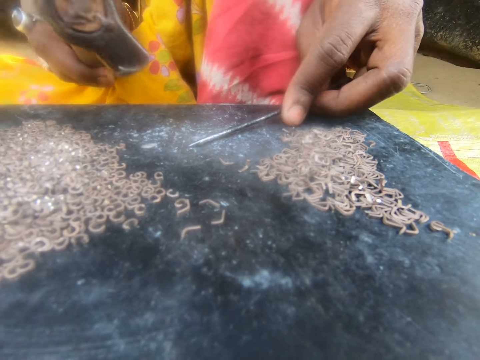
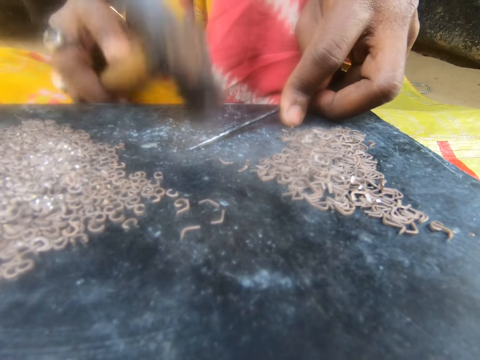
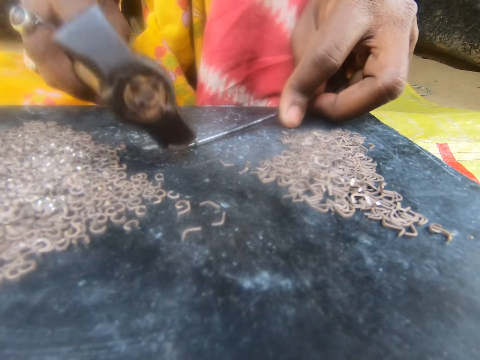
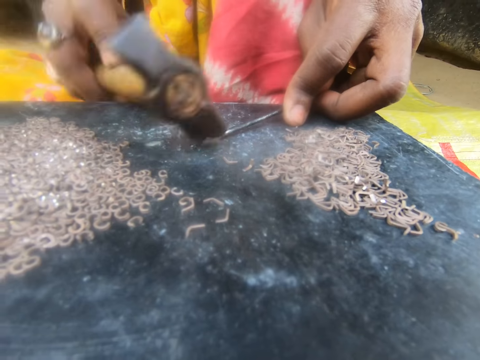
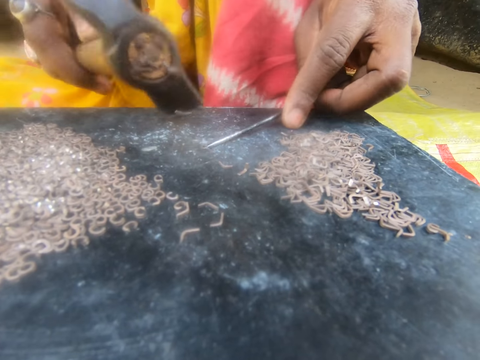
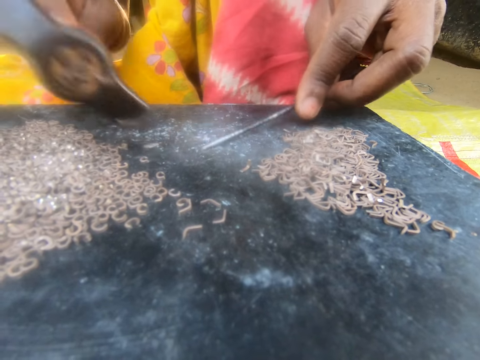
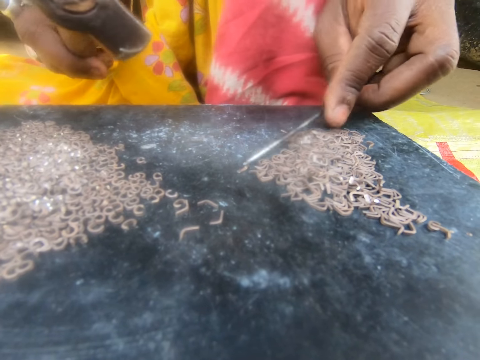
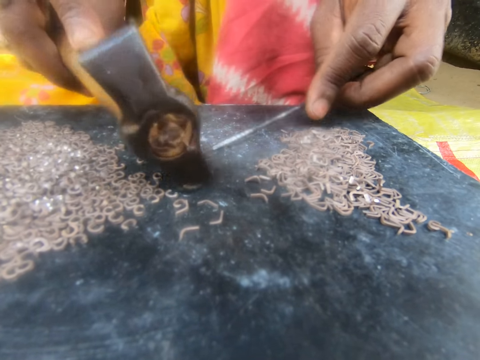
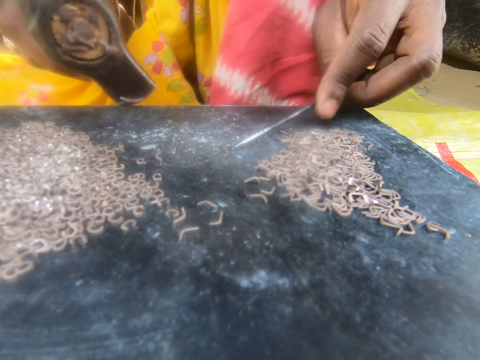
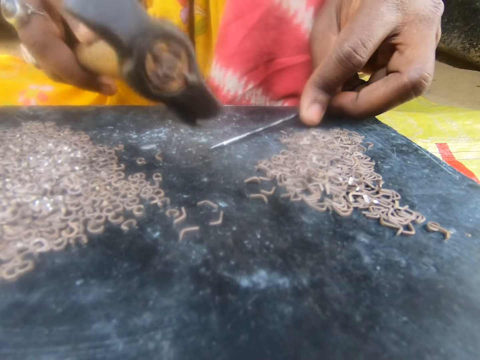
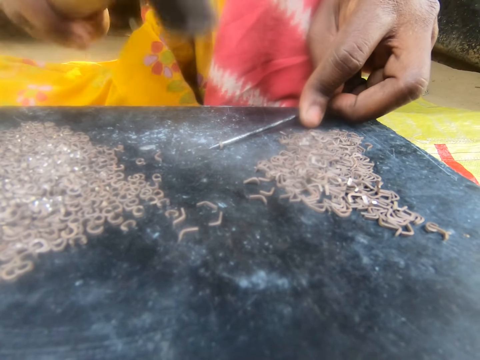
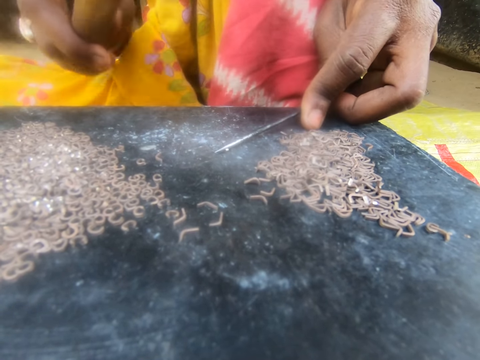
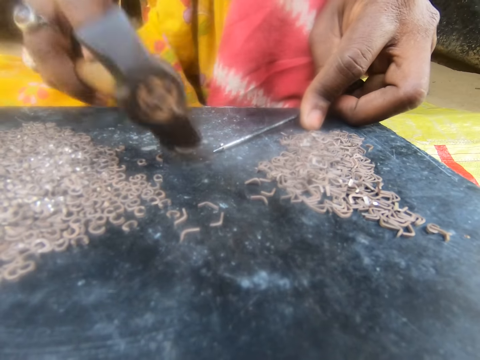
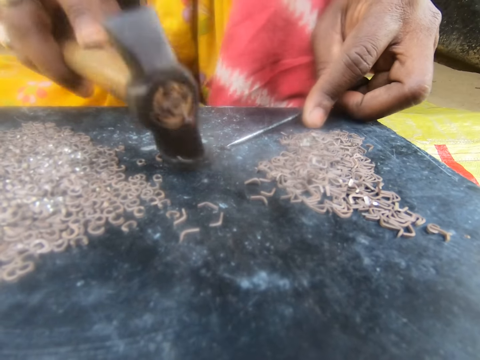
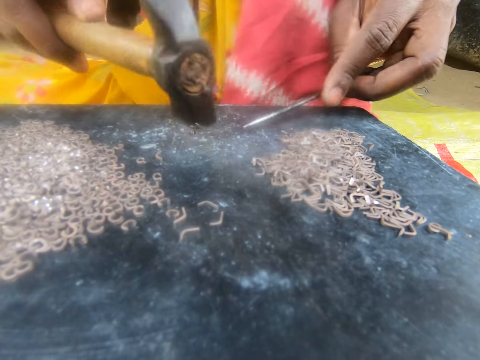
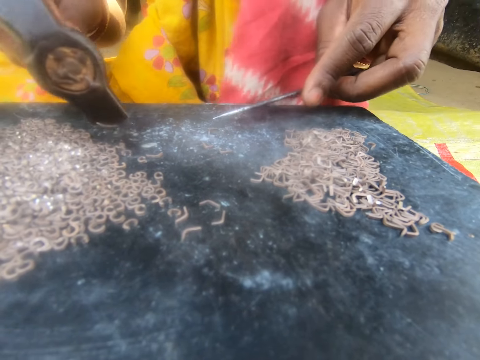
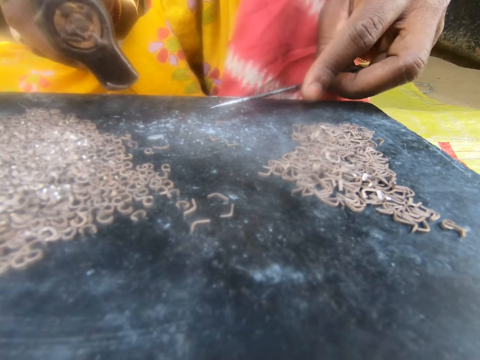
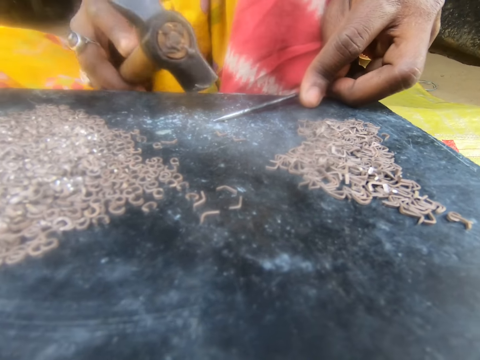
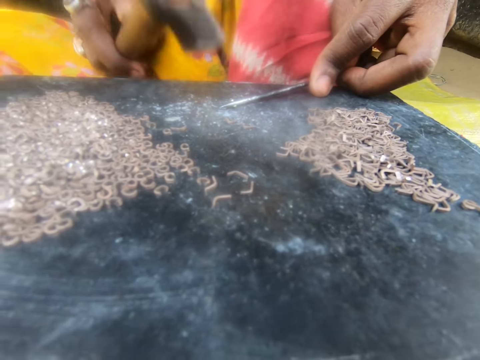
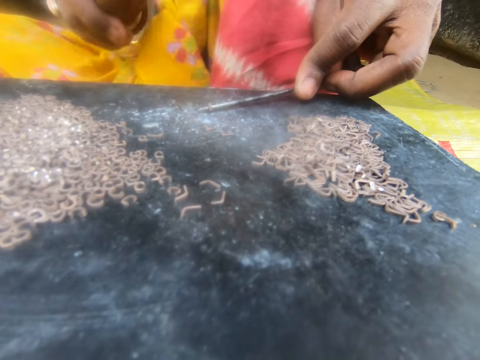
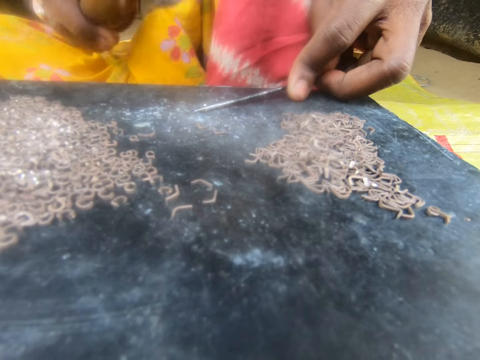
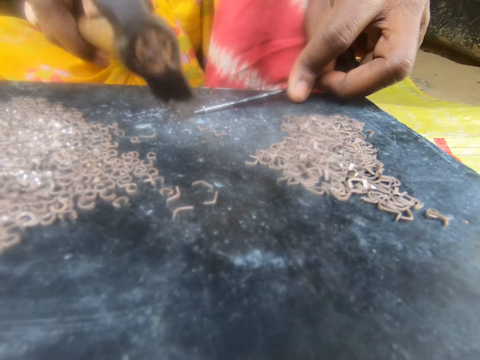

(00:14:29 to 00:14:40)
The camera wearer puts the nail on the metal. They hit the metal with a hammer. They move the metal with the hammer. They put the nail on the metal. They hit the metal with the hammer. They move the metal with the hammer. They put the nail on the metal. They hit the metal with the hammer.

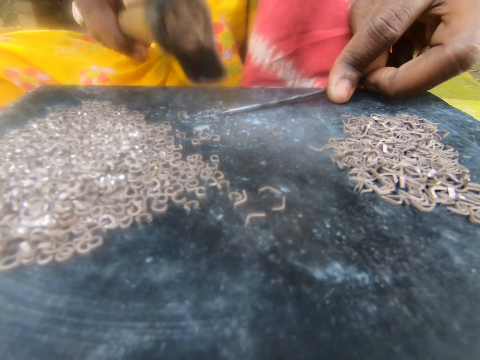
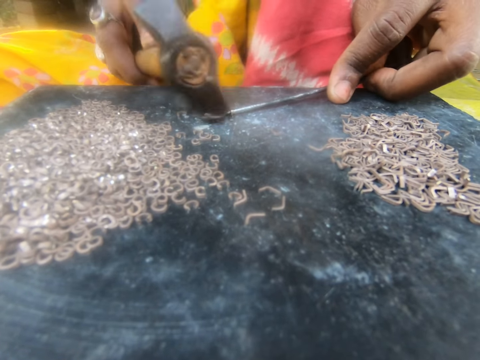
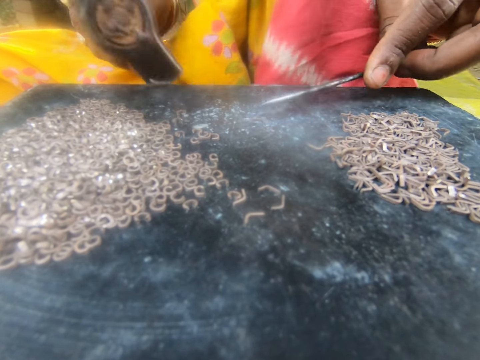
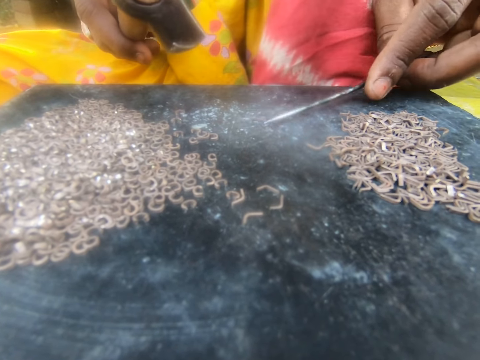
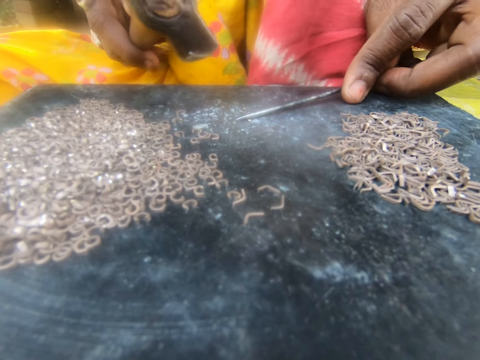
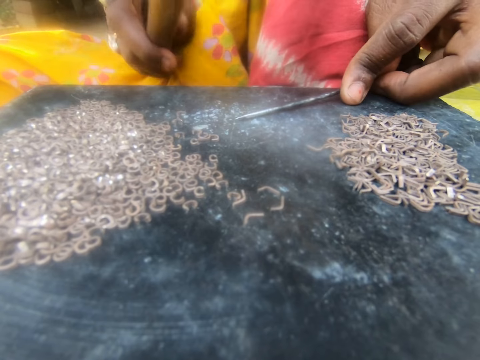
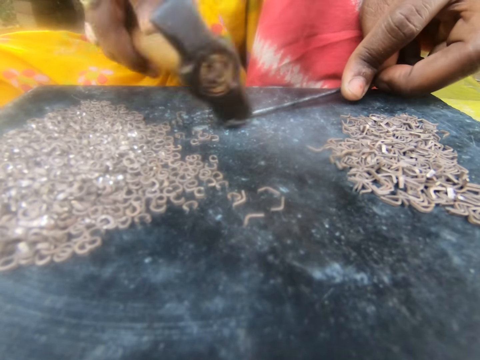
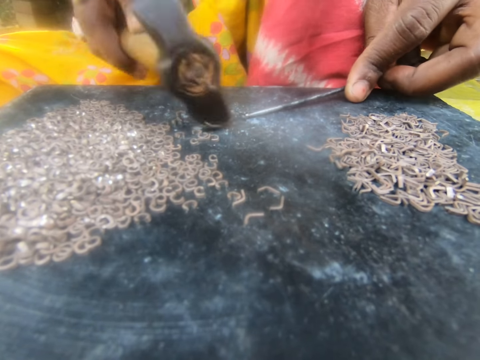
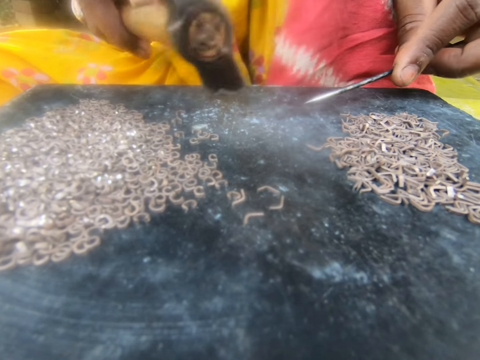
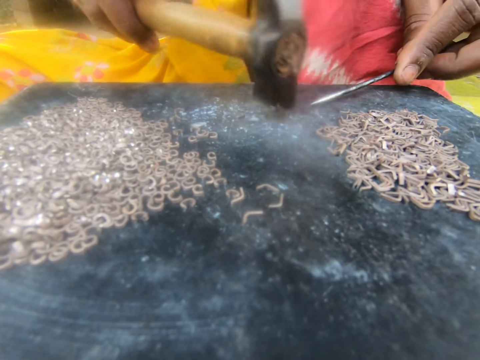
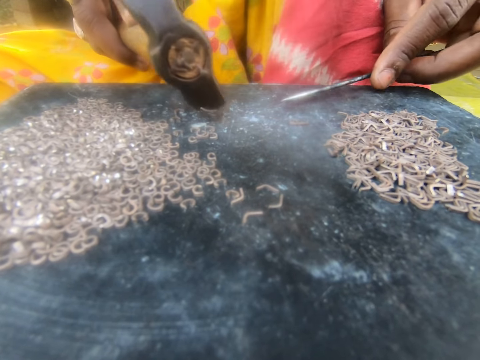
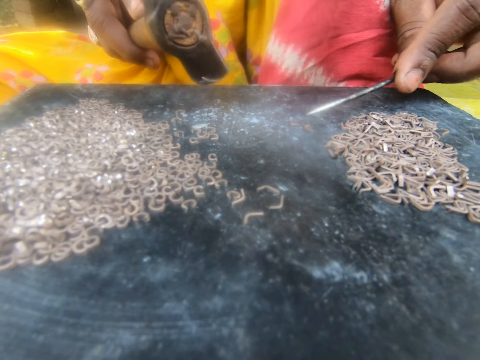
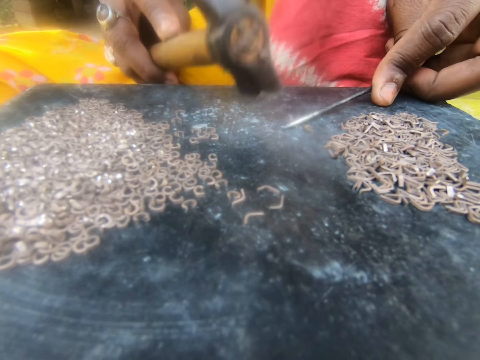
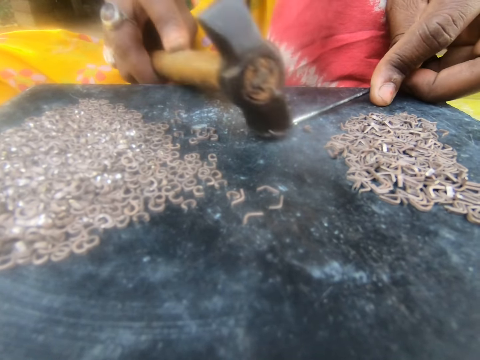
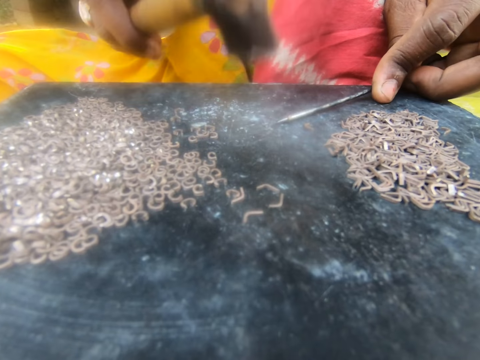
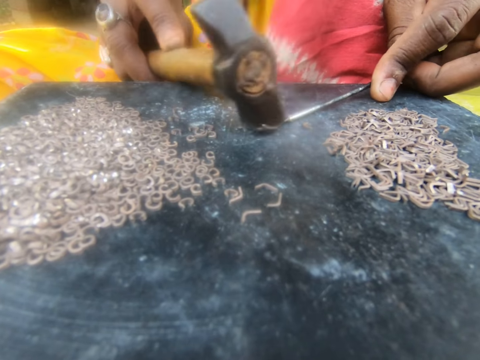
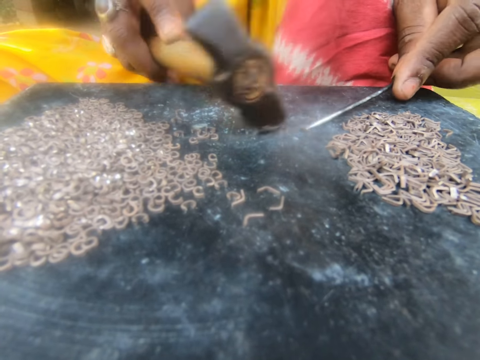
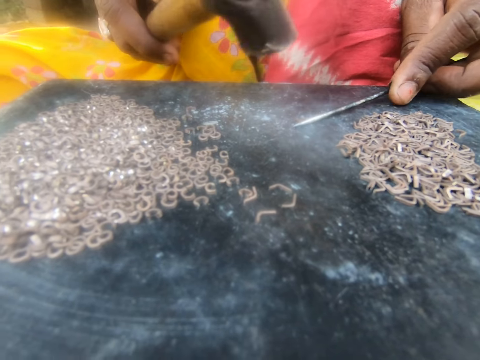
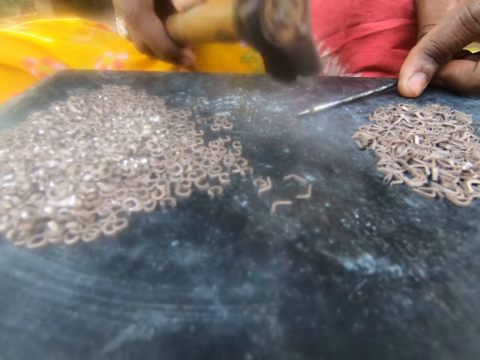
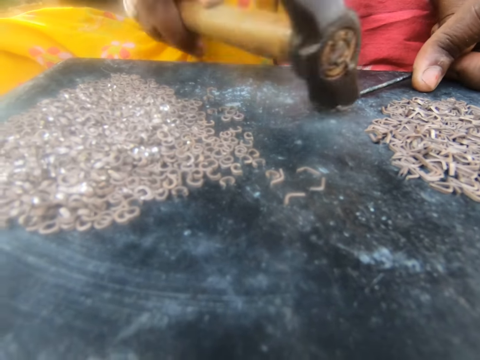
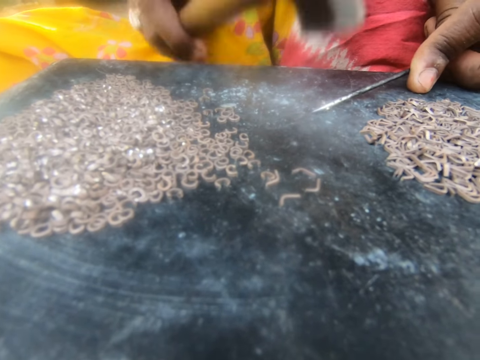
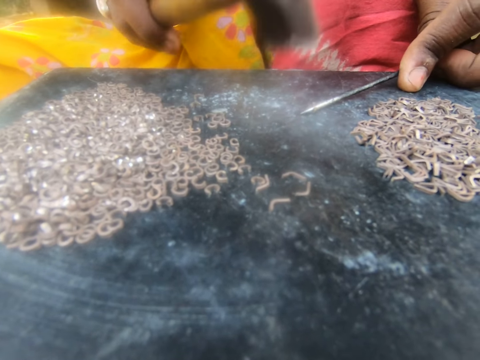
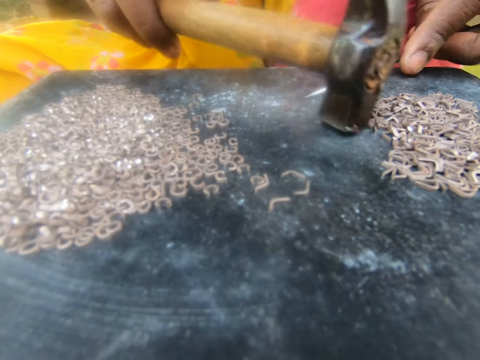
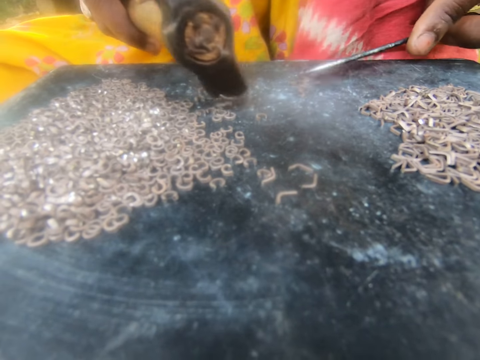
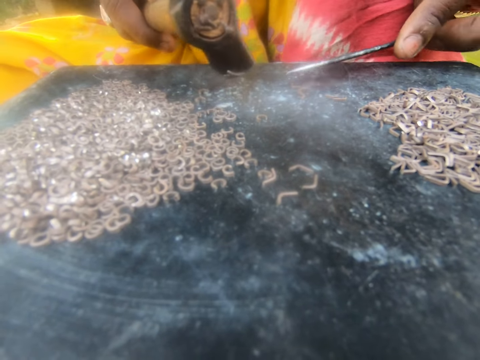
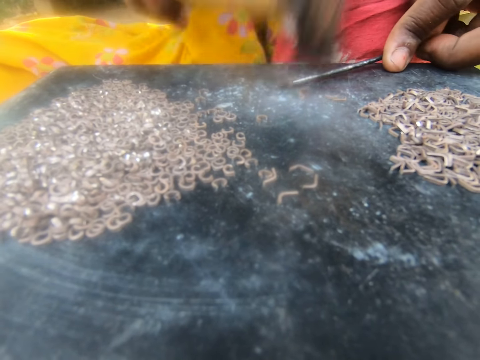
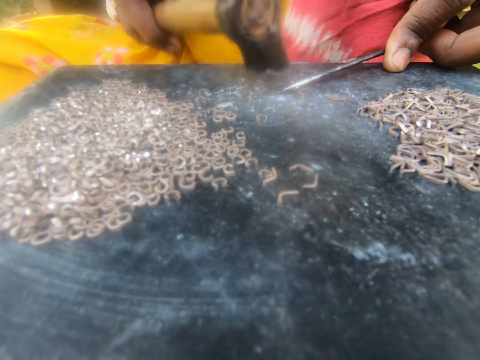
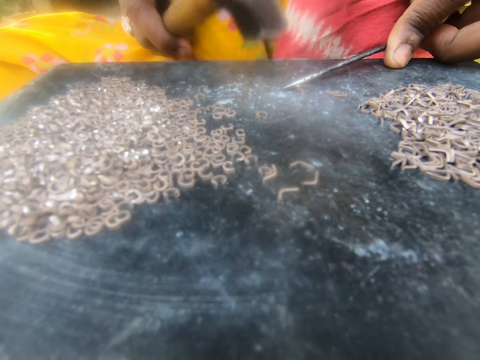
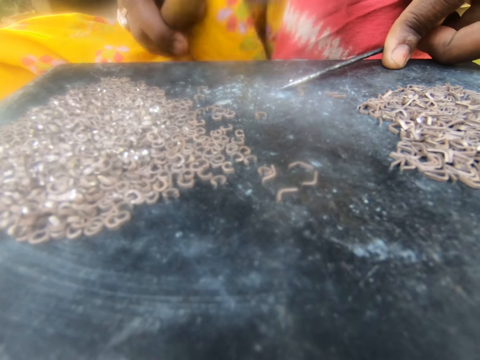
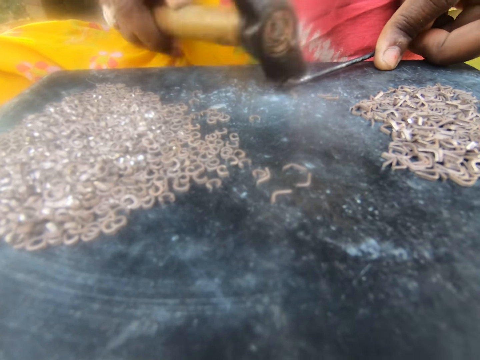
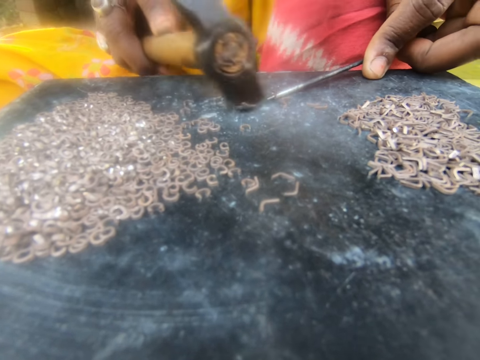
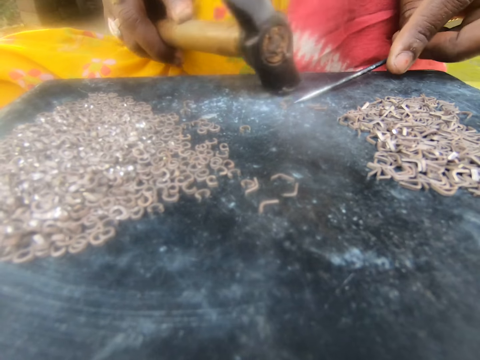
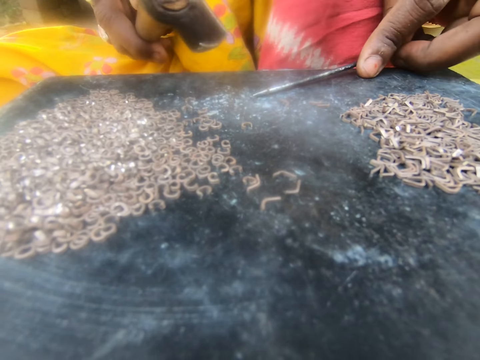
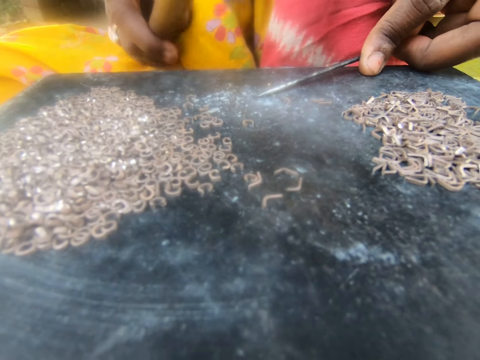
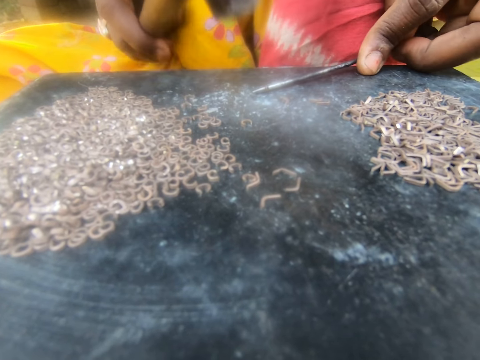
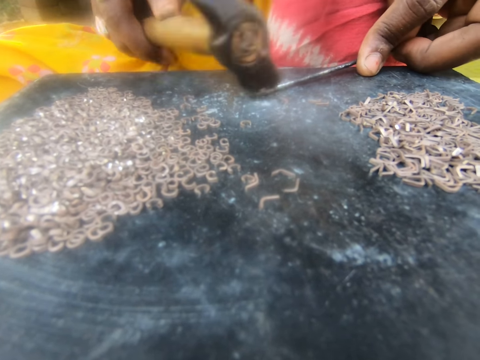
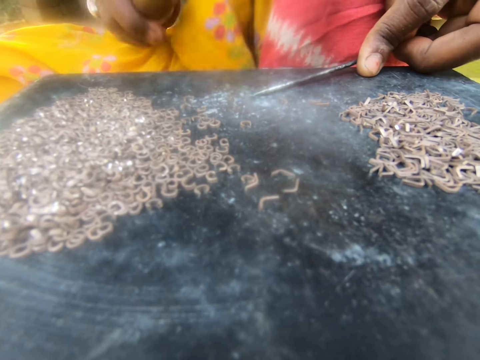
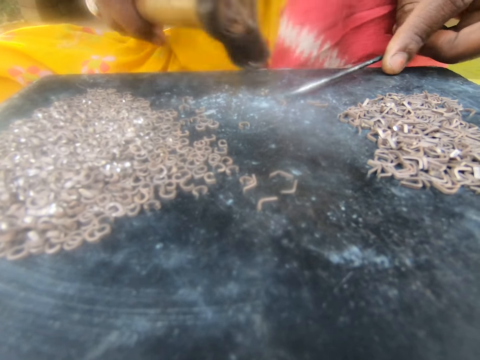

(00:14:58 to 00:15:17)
The camera wearer moves the metal with a hammer. They put the nail on the metal. They hit the metal with the hammer. They move the metal with the hammer. They put the nail on the metal. They hit the metal with the hammer. They move the metal with the hammer. They put the nail on the metal. They hit the metal with the hammer. They move the metal with the hammer. They put the nail on the metal. They hit the metal with the hammer. They move the metal with the hammer. They put the nail on the metal. They hit the metal with the hammer.
